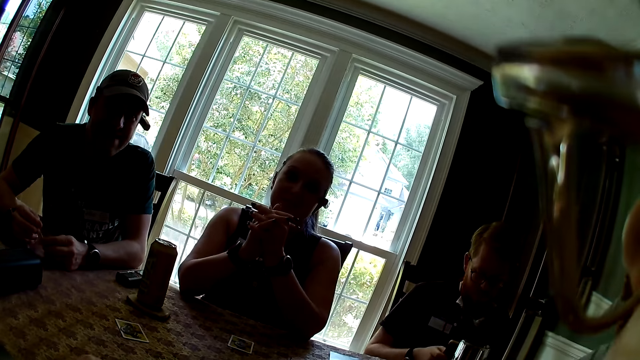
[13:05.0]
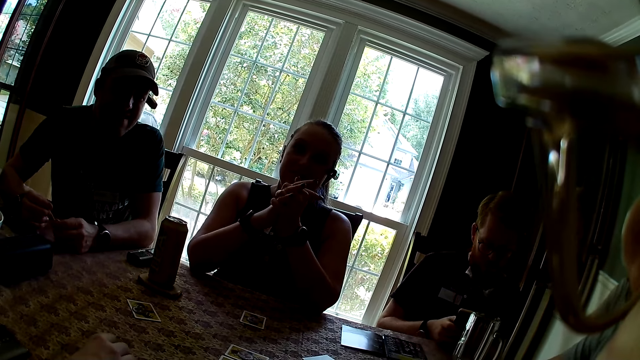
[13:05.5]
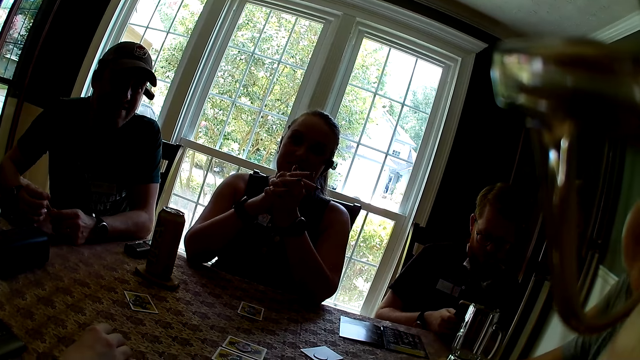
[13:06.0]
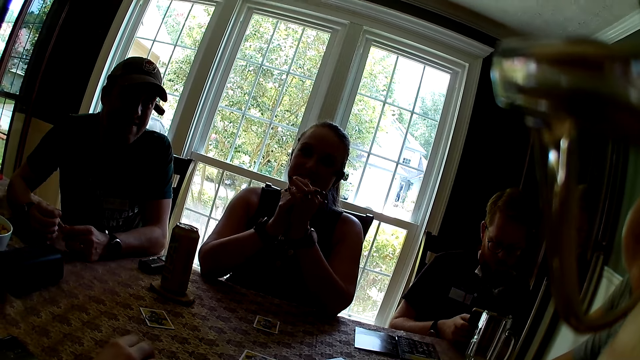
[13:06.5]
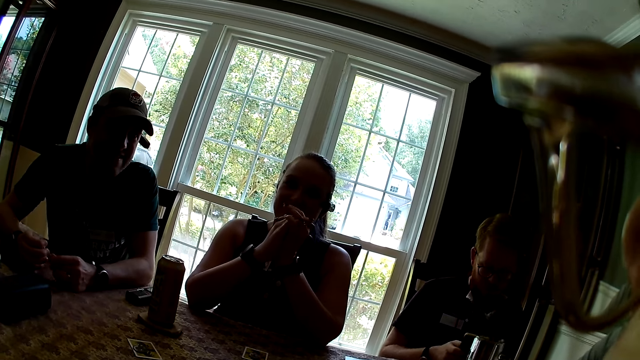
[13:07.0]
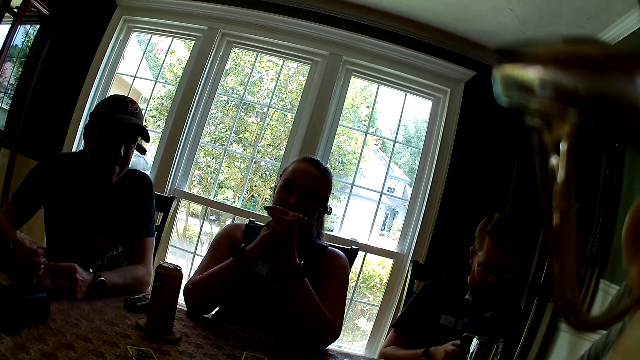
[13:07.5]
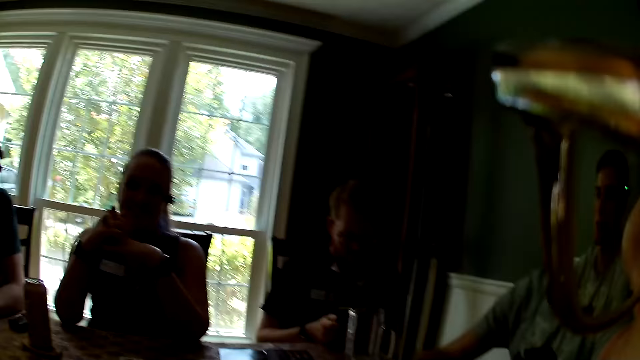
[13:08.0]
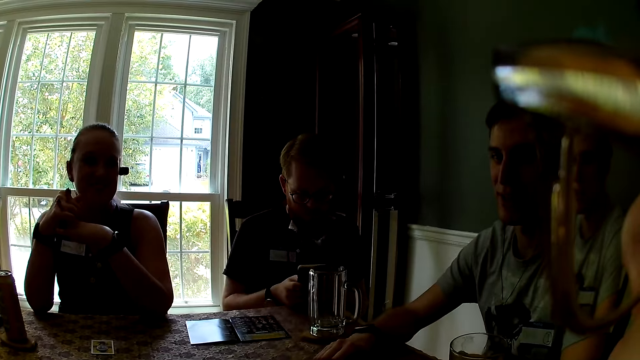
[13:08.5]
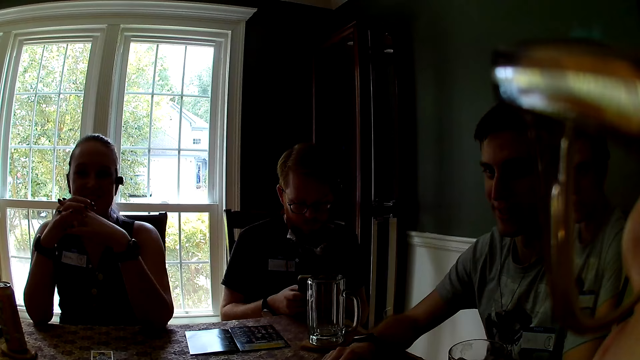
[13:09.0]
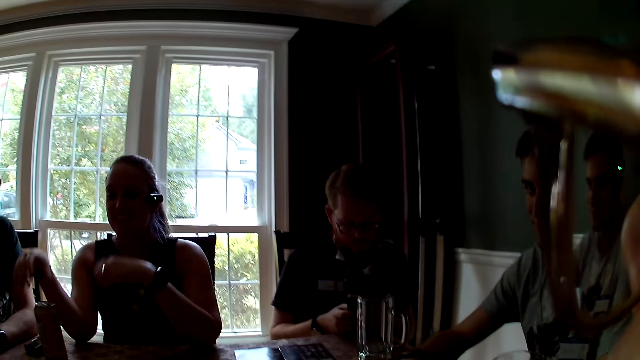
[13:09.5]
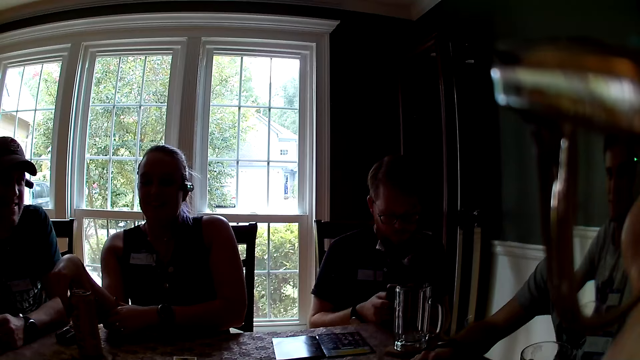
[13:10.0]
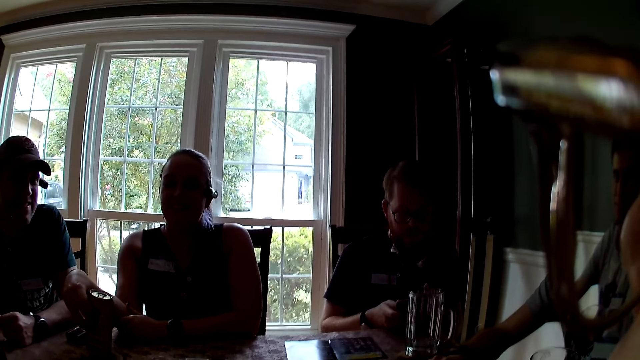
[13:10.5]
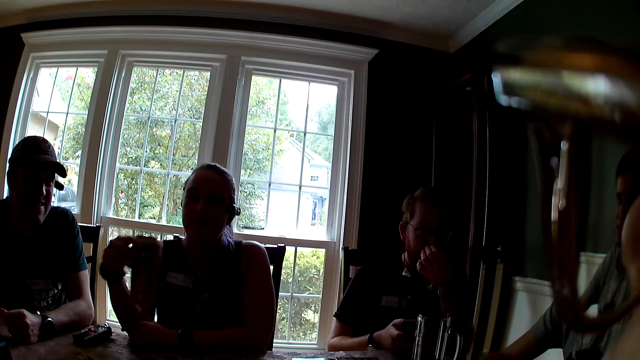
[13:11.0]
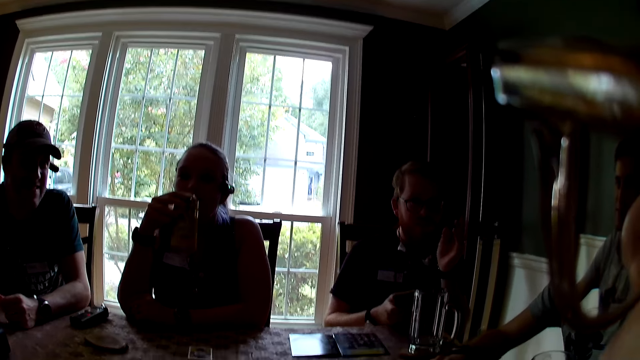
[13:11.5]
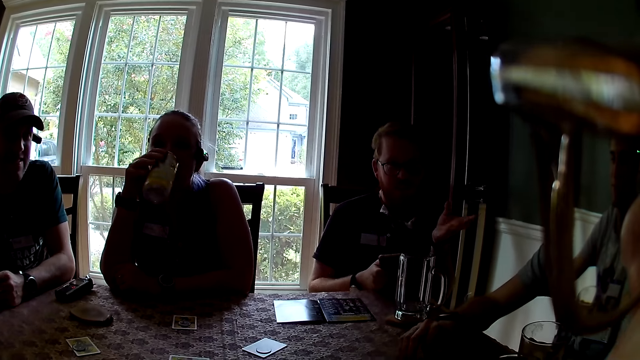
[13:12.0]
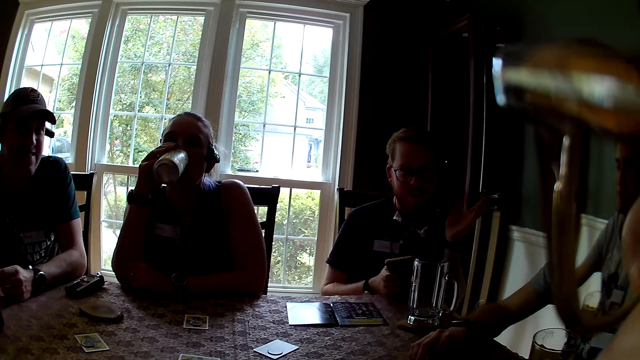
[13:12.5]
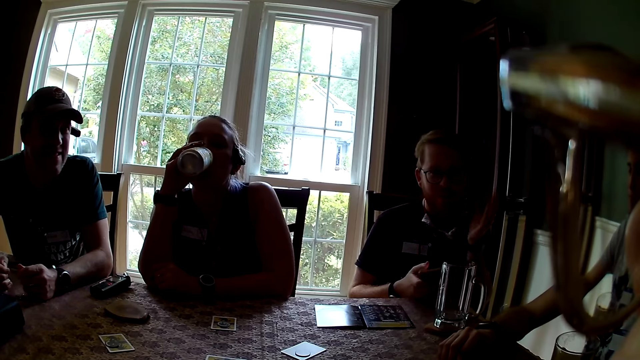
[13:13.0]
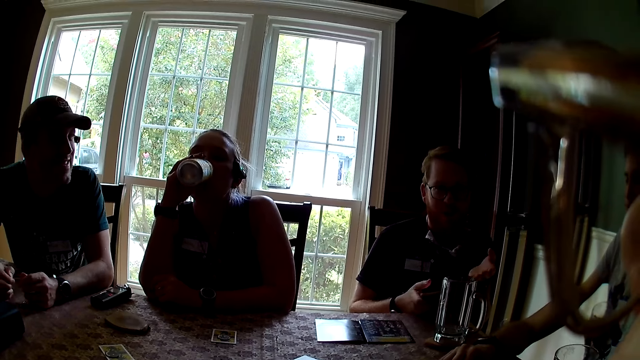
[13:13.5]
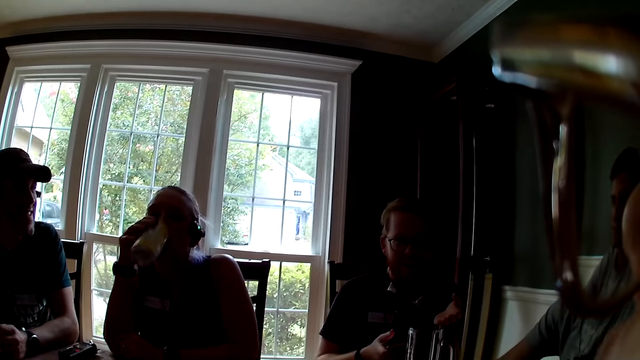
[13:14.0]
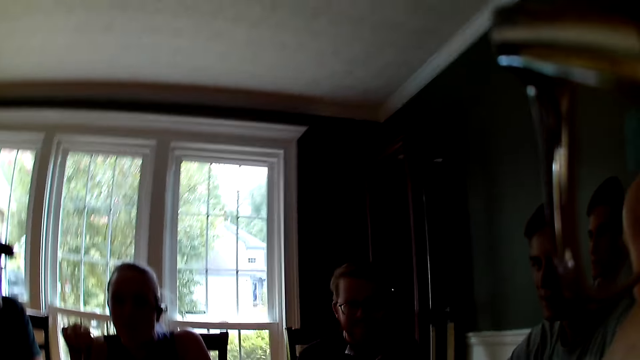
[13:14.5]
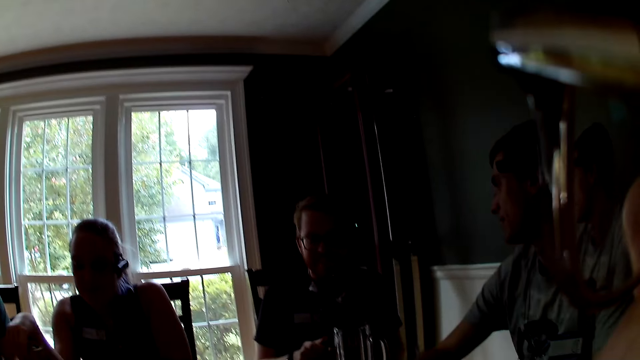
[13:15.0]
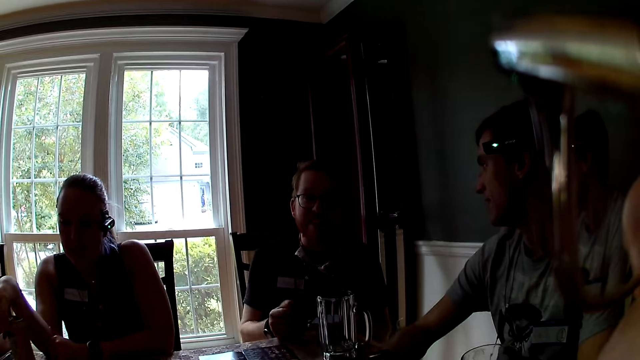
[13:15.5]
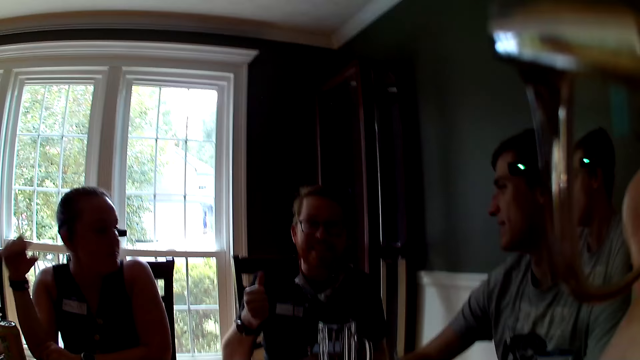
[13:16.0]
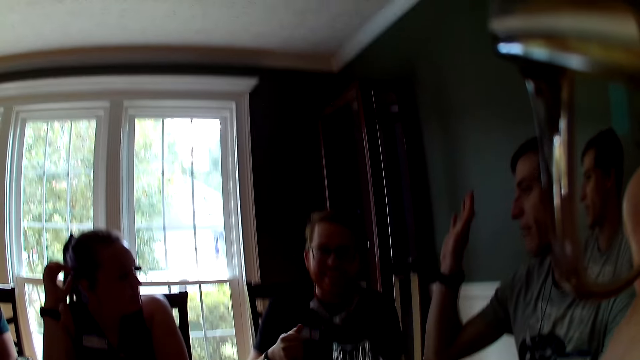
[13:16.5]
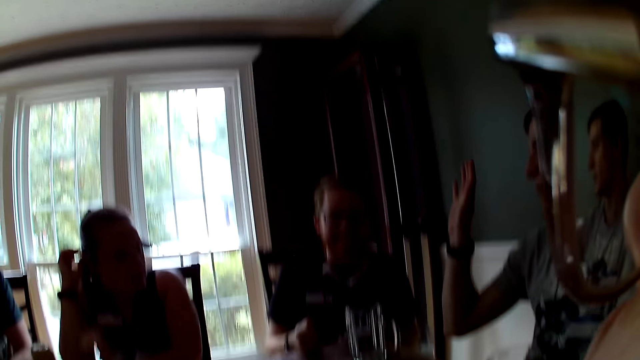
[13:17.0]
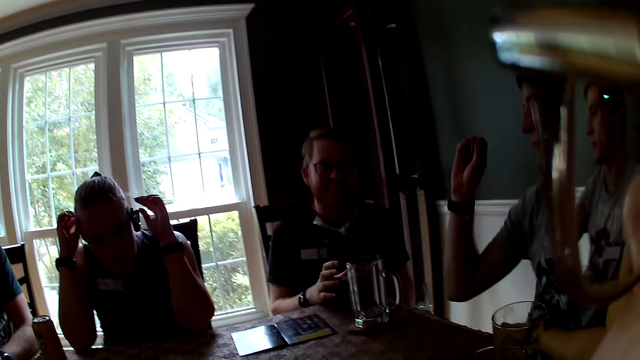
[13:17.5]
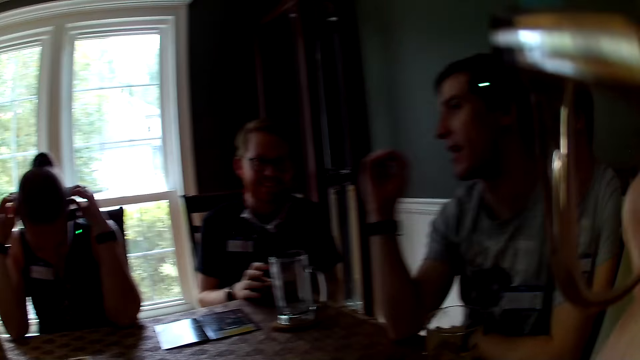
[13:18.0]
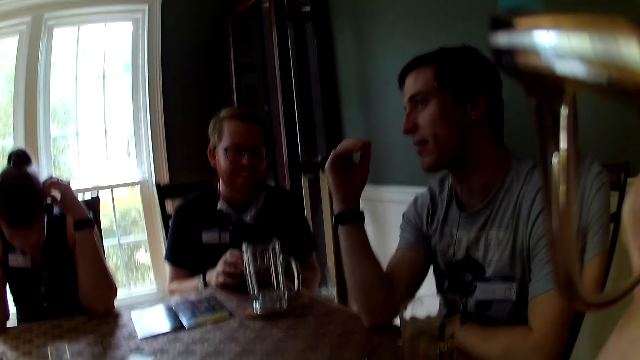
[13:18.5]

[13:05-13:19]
The camera wearer talks with a lady. A man talks to a woman. The lady picks the can of soft drink with her right hand. Another man interacts with the camera wearer. The lady drinks from the can of soft drink in her right hand. Another man talks. The lady drops the can of soft drink on the table with her right hand. The camera wearer talks with the man. The first man interacts with everyone on the table. The lady adjusts her smart camera with her hands.

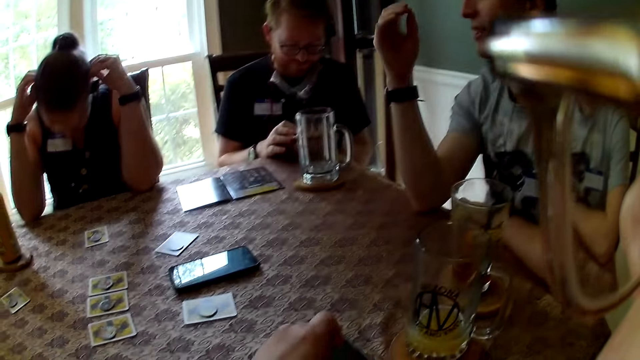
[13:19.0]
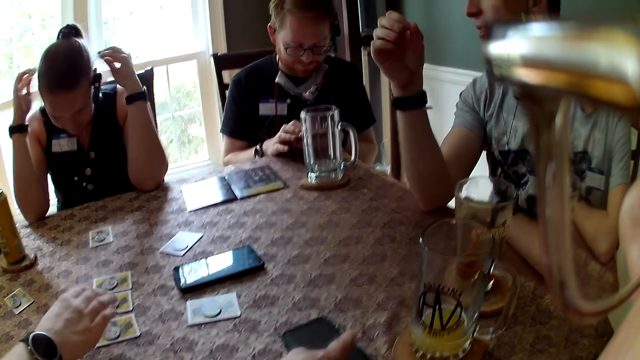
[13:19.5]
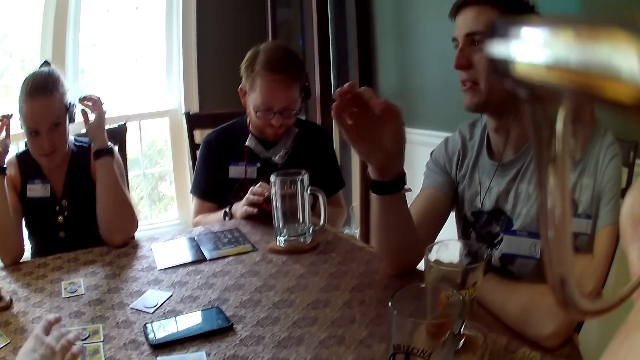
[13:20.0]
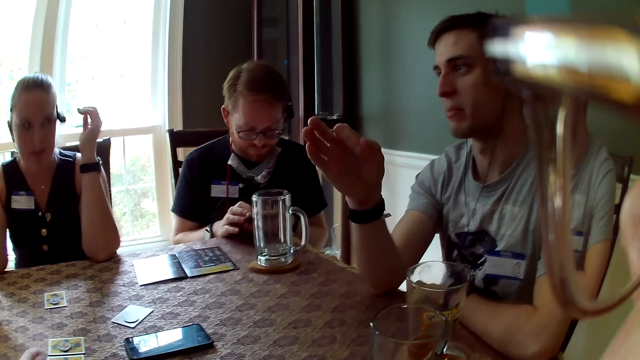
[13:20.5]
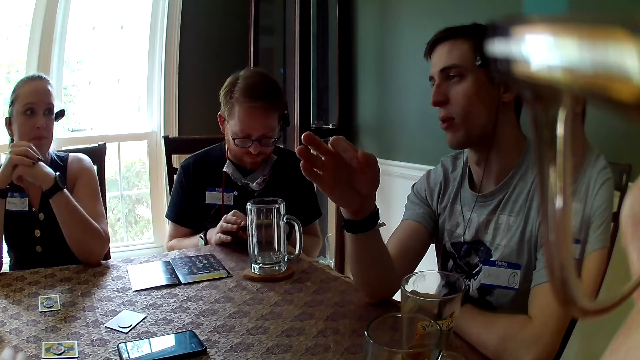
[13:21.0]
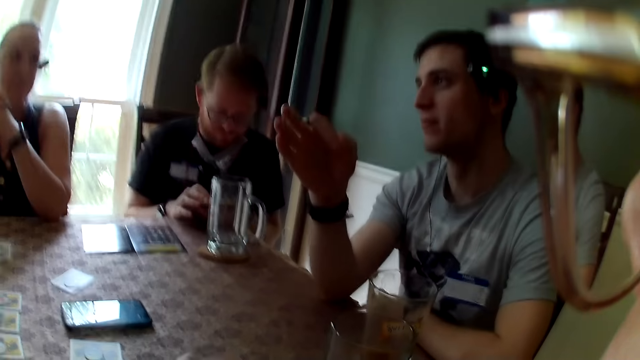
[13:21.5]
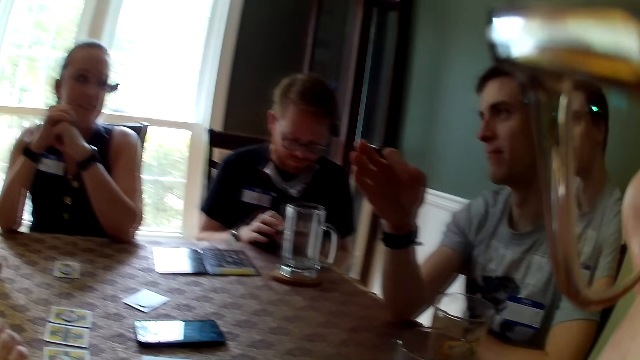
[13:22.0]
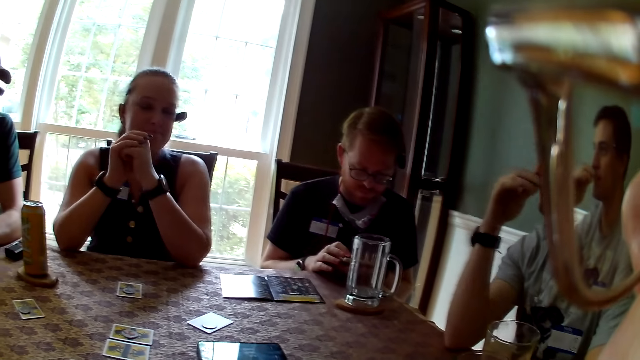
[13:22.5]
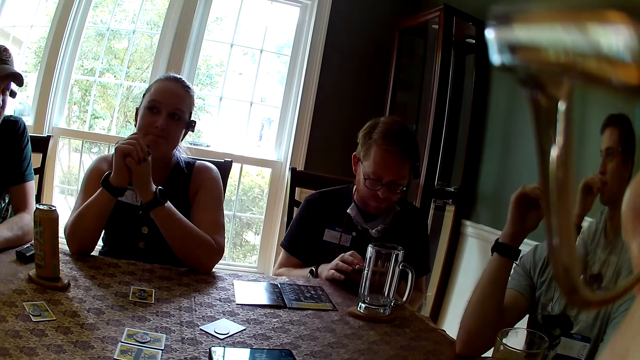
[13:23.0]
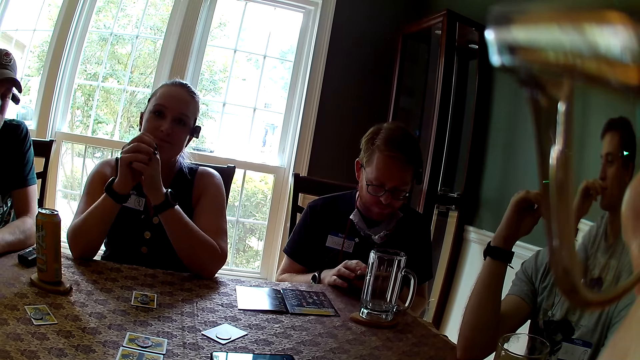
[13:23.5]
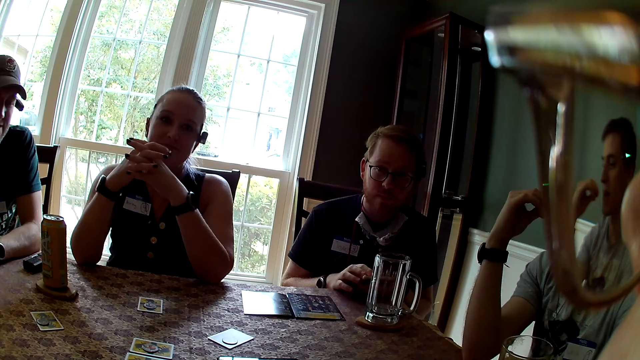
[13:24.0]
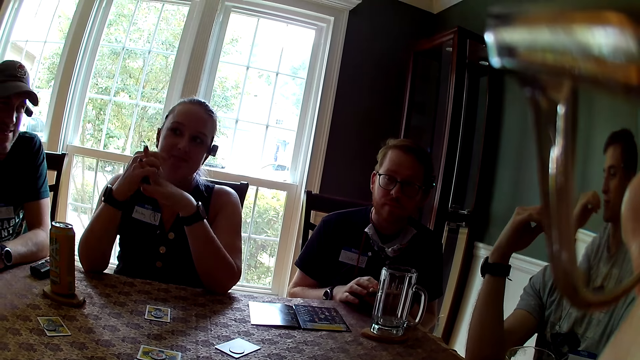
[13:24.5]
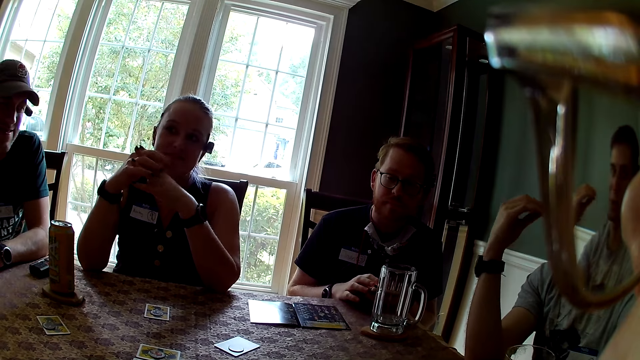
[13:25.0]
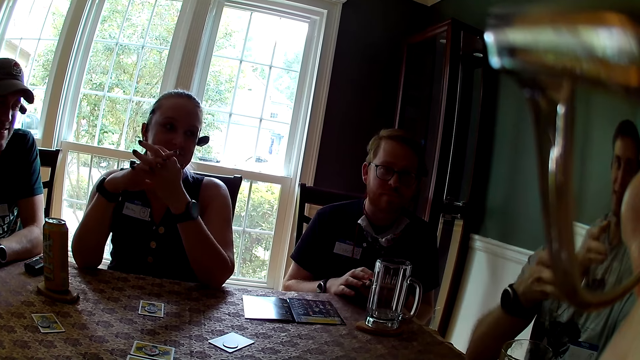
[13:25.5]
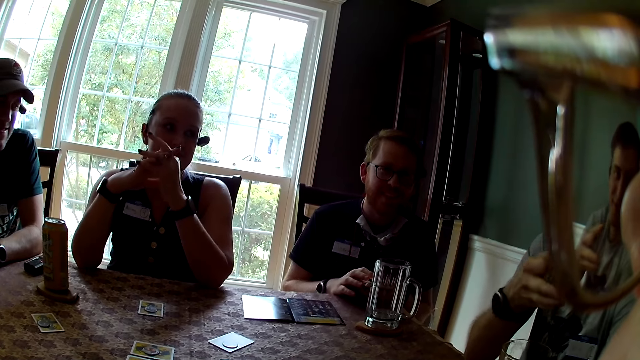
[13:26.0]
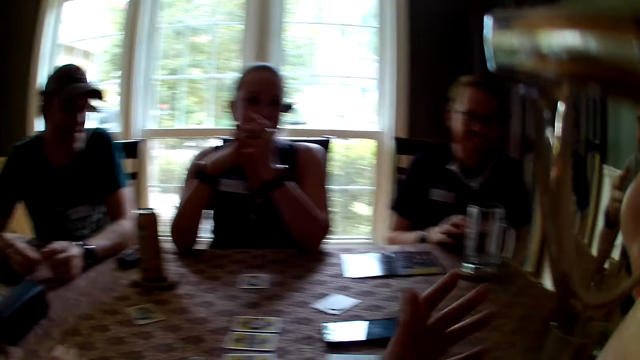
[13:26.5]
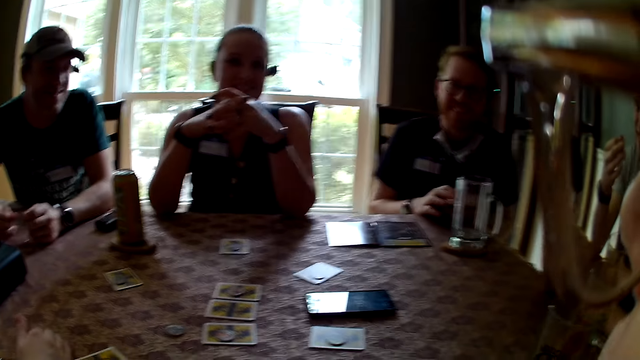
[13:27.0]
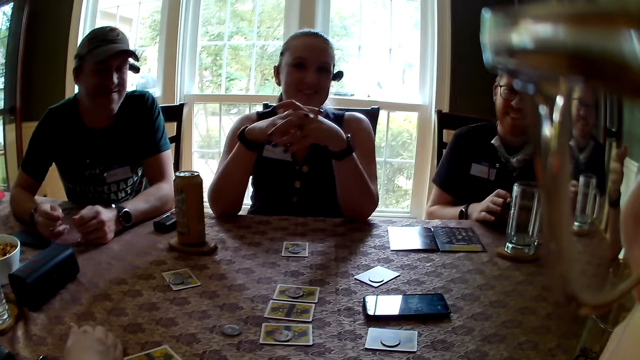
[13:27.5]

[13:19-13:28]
A woman moves the coin with her right hand. The camera wearer moves the hand. They look around.
